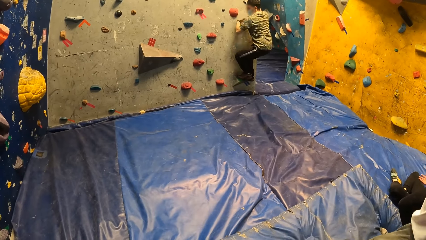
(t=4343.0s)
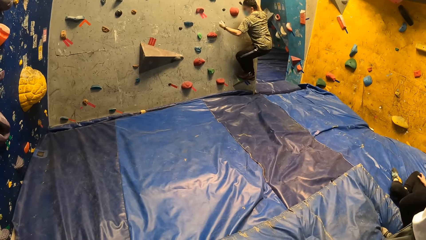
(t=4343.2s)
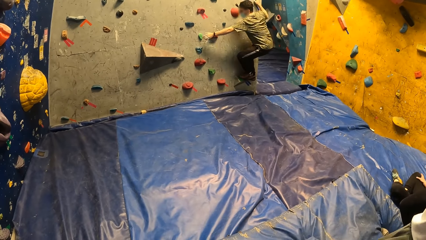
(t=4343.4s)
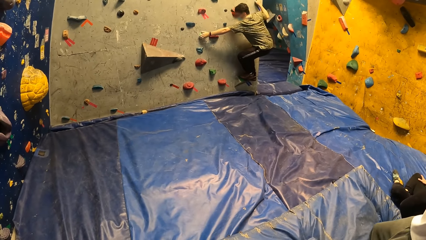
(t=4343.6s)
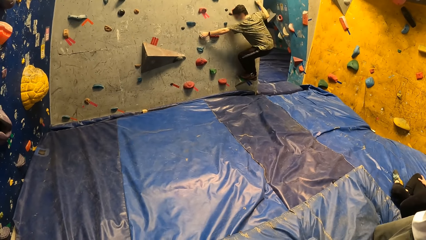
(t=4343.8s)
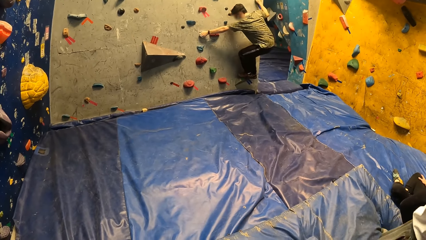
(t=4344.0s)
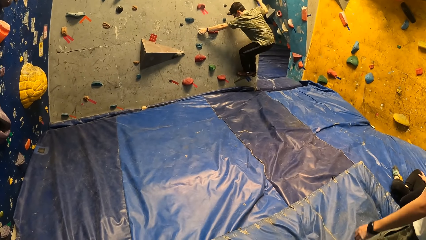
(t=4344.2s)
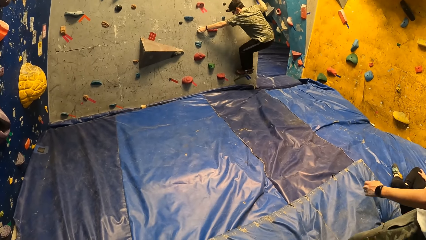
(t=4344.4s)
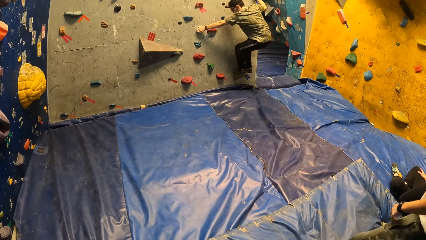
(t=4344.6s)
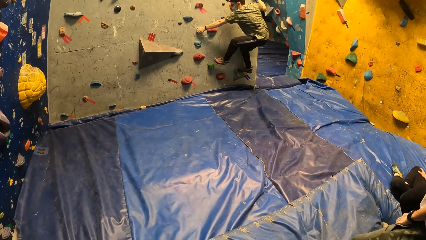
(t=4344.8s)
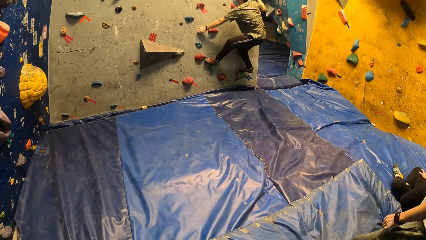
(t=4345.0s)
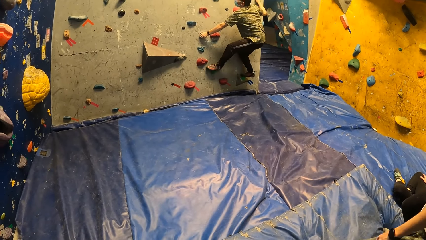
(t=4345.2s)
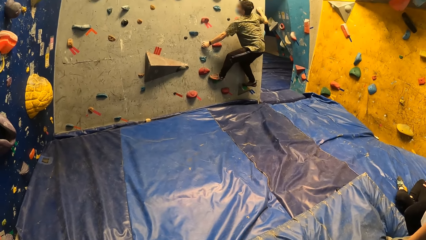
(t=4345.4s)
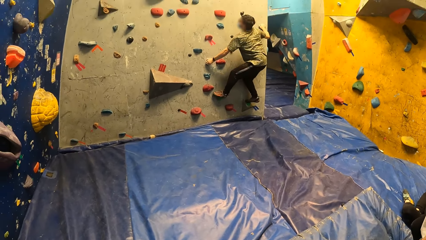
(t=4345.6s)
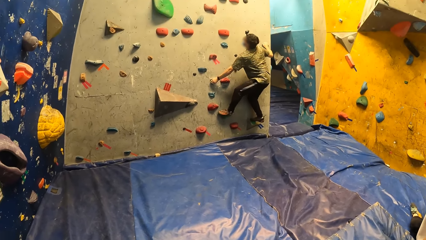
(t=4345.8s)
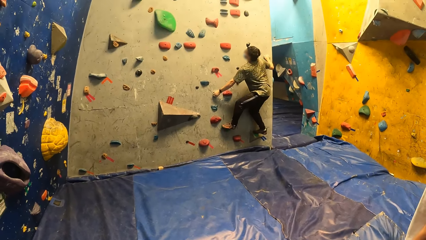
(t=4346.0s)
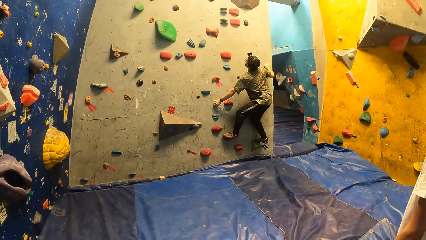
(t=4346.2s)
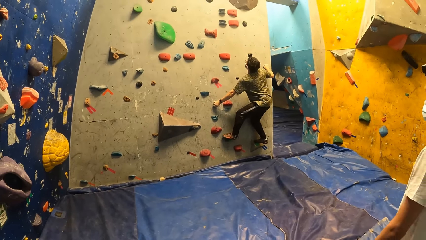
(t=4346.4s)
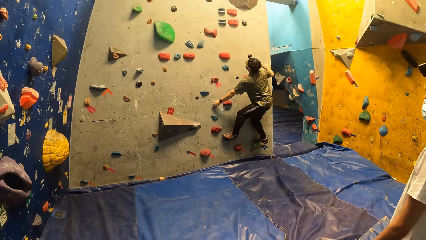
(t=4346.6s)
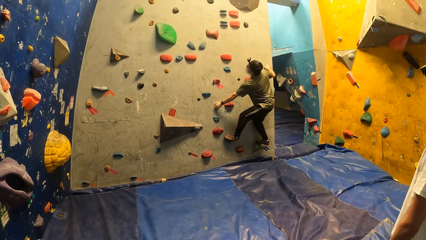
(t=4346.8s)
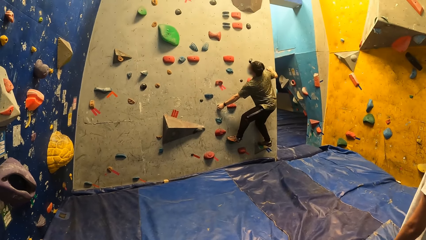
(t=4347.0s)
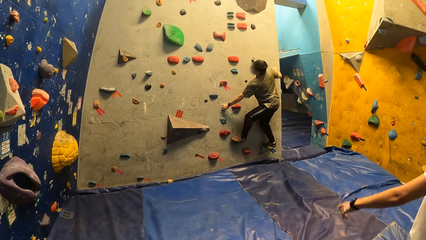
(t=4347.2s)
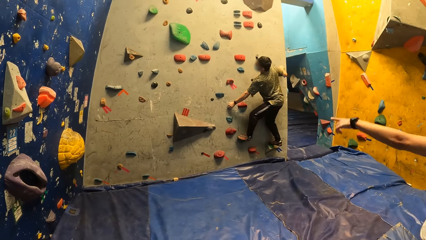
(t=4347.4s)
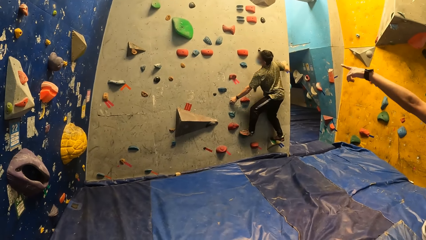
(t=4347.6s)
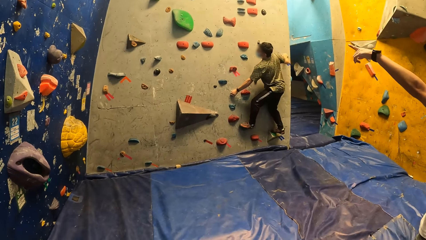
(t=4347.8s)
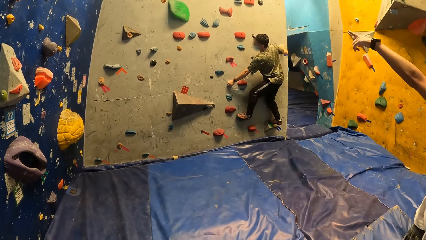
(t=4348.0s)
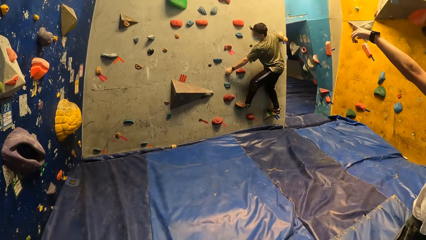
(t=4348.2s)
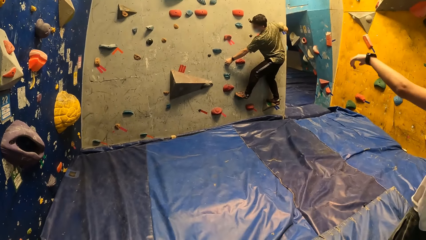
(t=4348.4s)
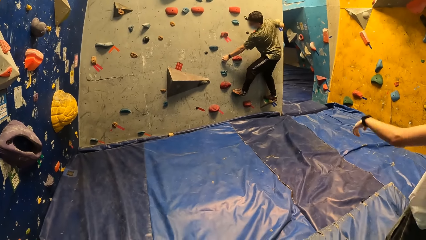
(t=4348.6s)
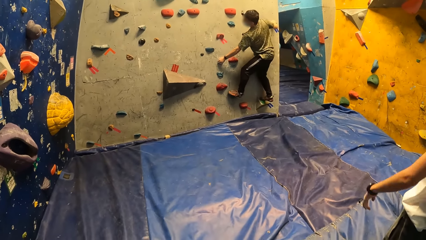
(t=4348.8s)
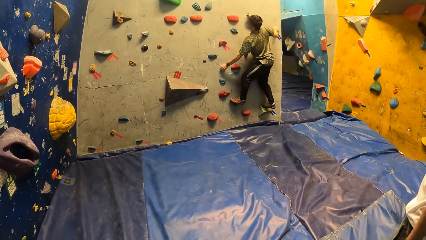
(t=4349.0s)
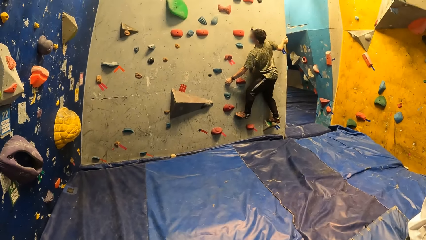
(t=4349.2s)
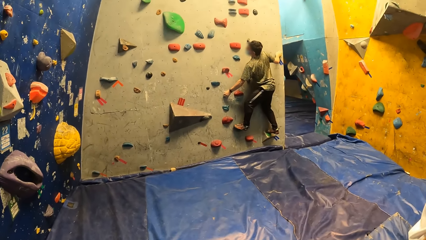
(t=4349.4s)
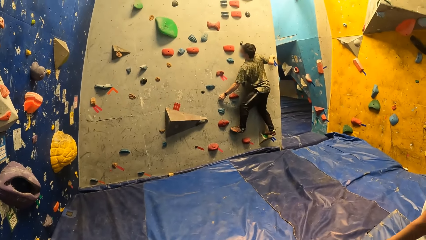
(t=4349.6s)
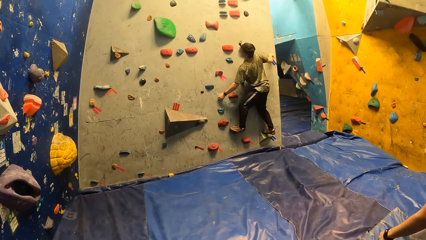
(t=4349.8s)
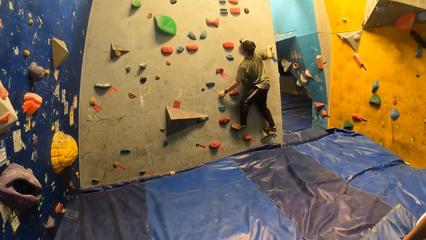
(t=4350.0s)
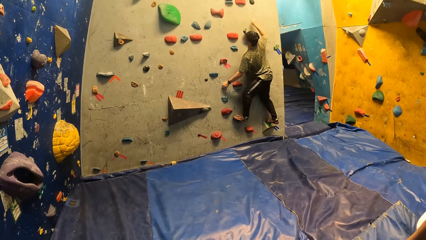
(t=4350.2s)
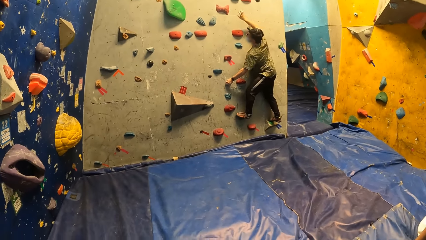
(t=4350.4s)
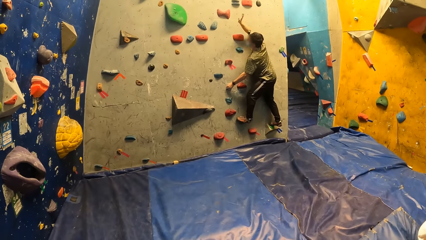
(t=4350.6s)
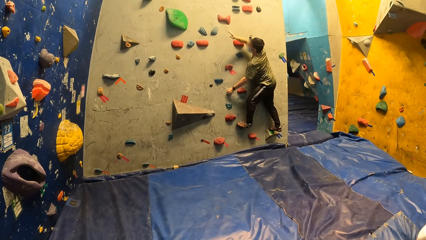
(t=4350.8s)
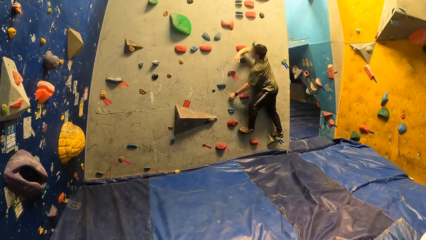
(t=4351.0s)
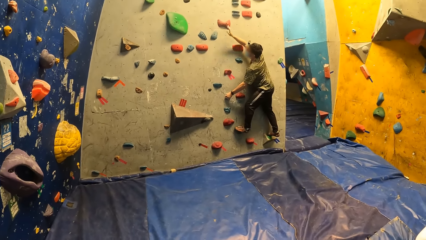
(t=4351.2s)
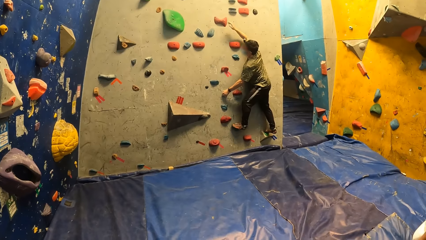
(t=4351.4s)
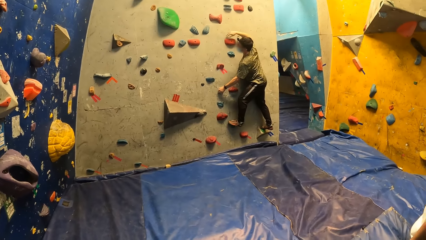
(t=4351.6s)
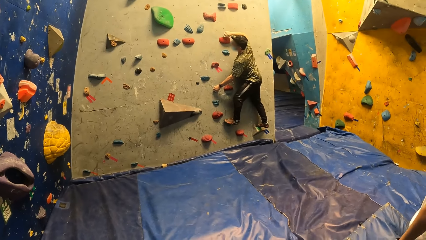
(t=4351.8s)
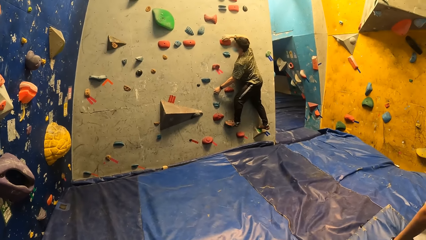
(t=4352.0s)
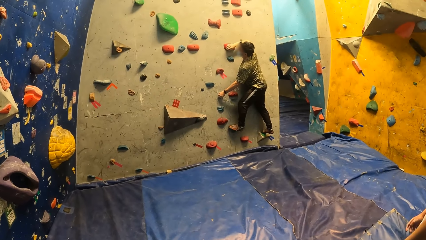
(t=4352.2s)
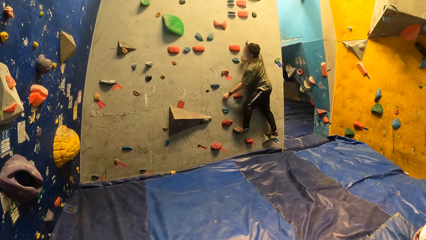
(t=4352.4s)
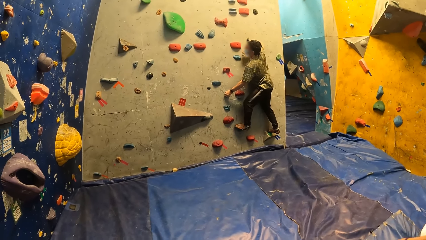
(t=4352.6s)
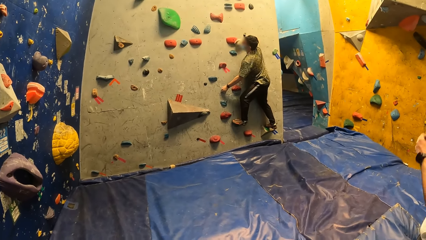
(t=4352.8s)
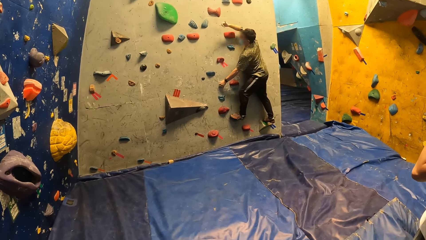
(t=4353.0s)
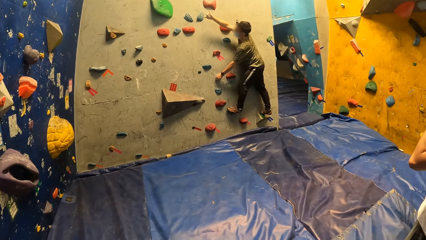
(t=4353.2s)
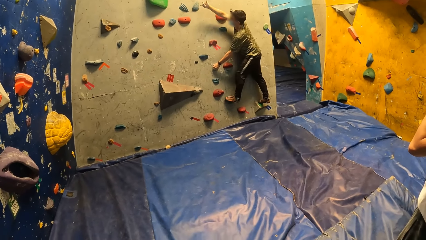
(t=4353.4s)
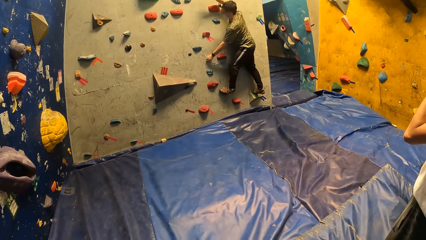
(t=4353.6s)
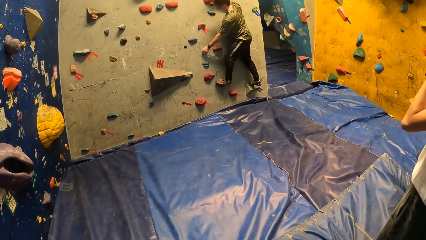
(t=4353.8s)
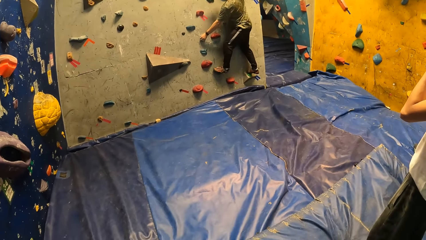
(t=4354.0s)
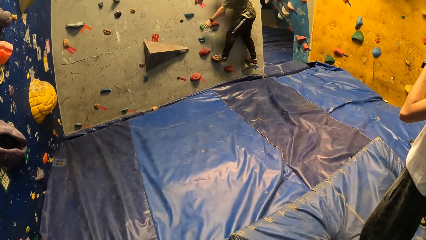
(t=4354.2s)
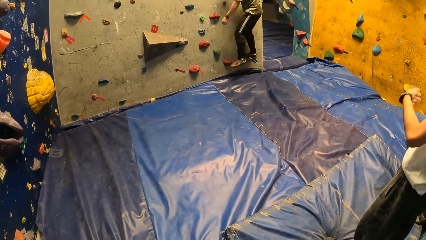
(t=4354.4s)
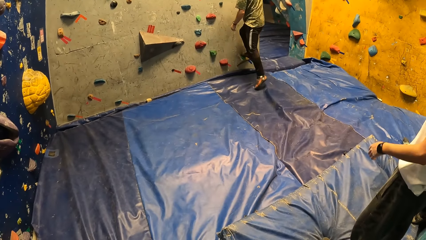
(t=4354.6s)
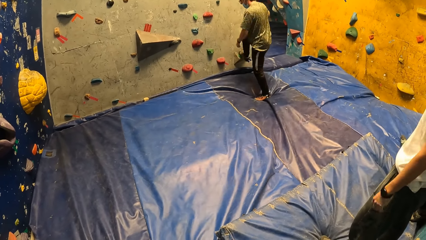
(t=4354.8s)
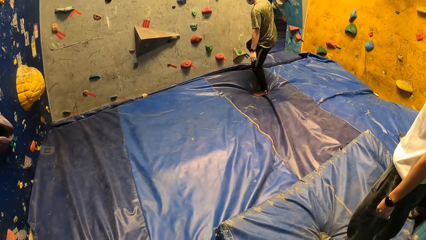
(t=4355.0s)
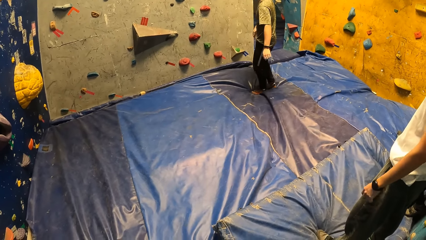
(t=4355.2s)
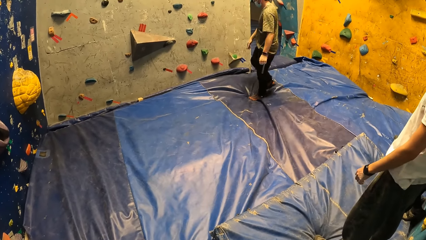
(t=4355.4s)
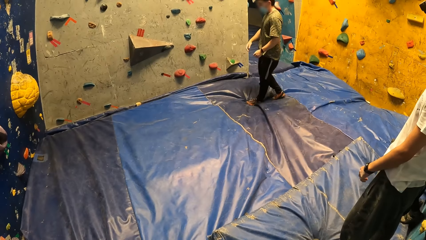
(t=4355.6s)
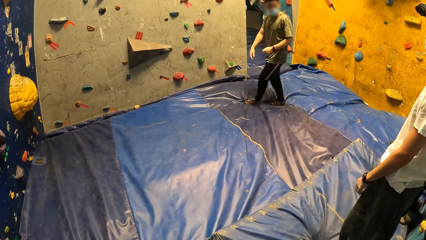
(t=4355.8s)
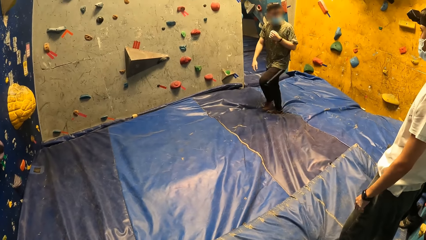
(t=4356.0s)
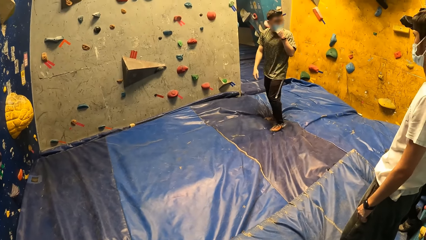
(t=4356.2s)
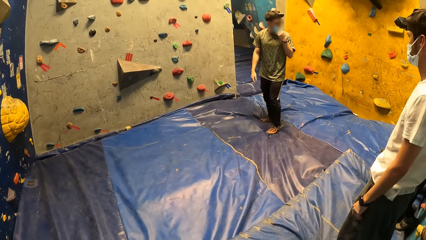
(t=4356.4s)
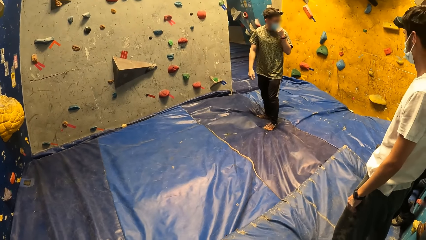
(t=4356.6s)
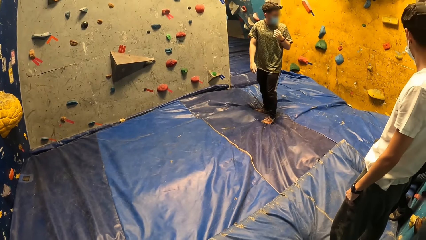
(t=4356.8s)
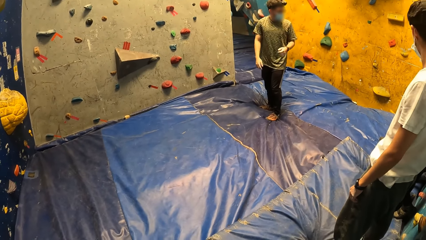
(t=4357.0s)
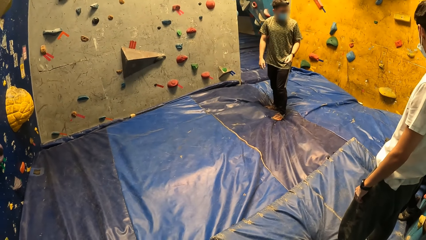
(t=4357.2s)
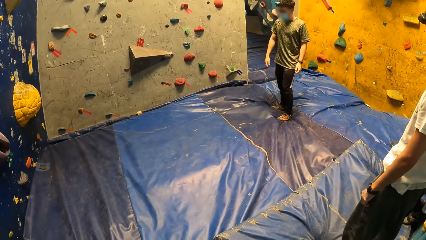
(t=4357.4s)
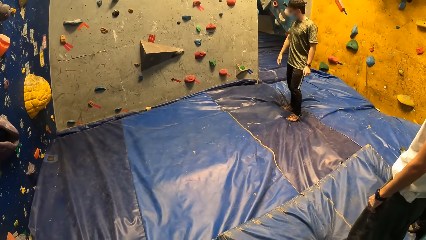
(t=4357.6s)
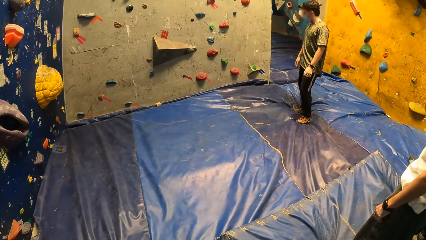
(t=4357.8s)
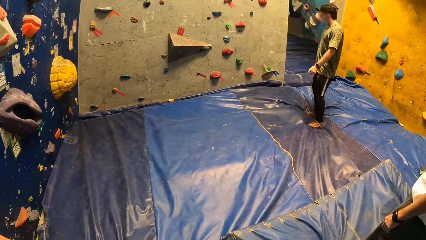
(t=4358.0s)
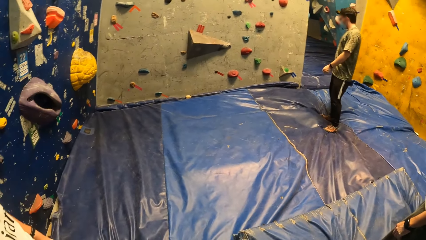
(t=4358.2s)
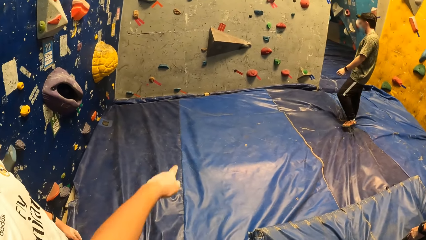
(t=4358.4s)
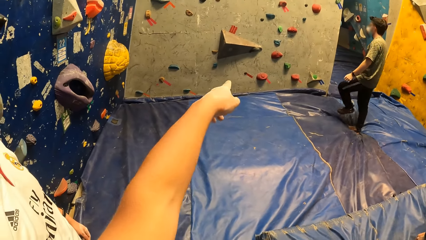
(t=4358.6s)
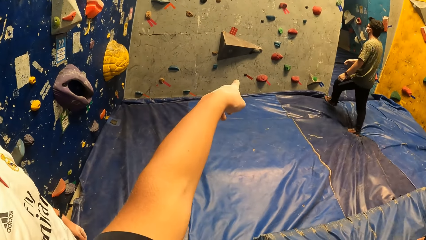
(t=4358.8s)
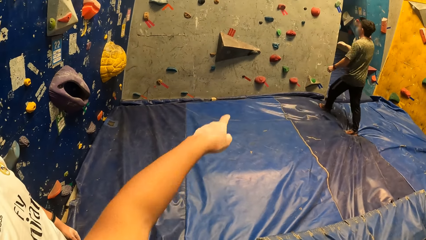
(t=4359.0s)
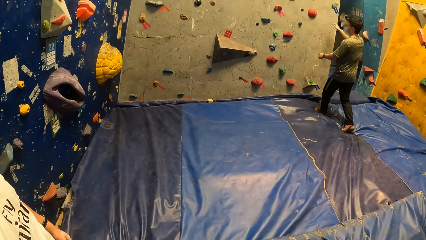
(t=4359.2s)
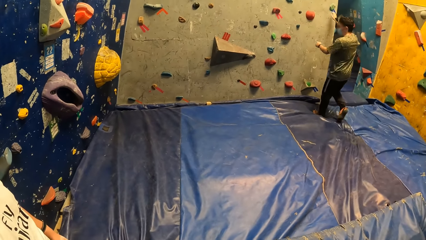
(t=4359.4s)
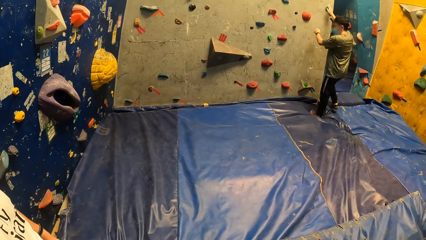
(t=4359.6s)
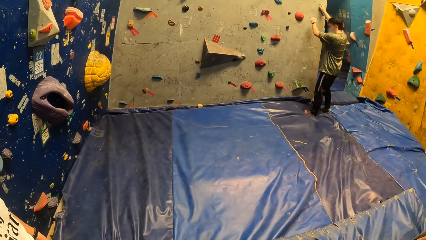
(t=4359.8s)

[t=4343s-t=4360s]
A man climbs the boulder. Another man points to the wall with his left hand. The first man jumps down from the wall. The first man adjusts the mask. The camera wearer points to the wall with his left hand. The first man climbs the wall.
